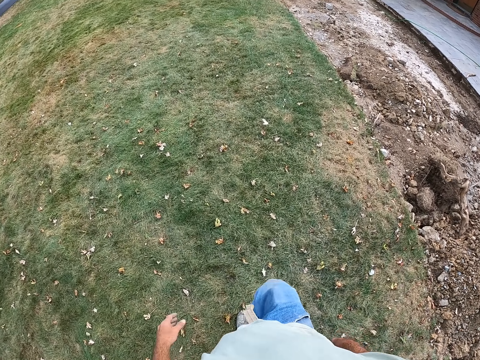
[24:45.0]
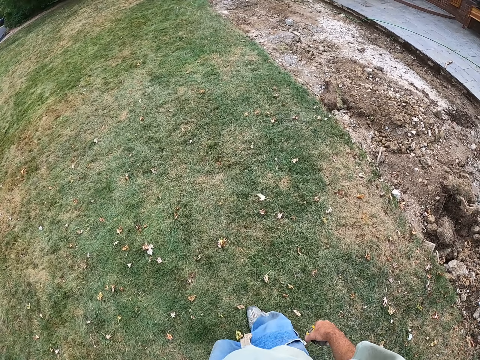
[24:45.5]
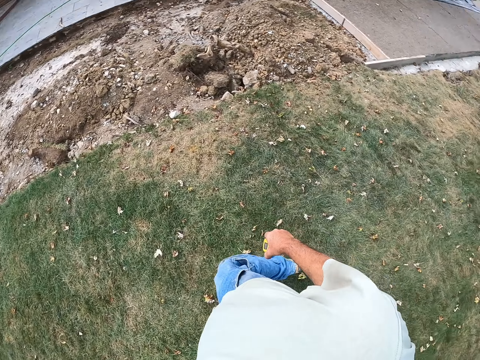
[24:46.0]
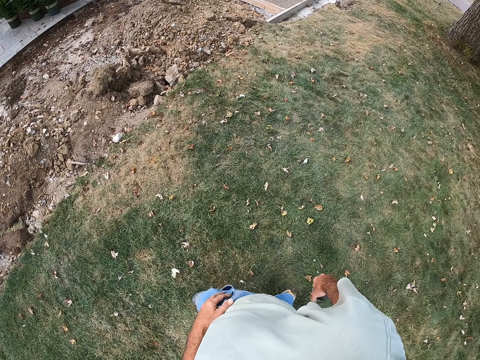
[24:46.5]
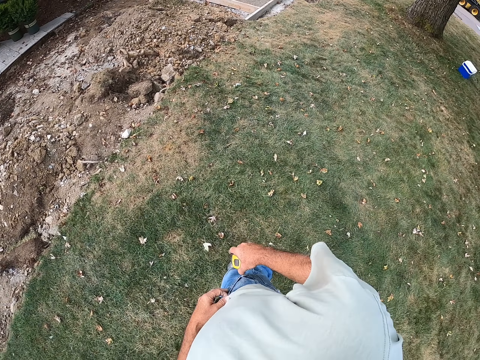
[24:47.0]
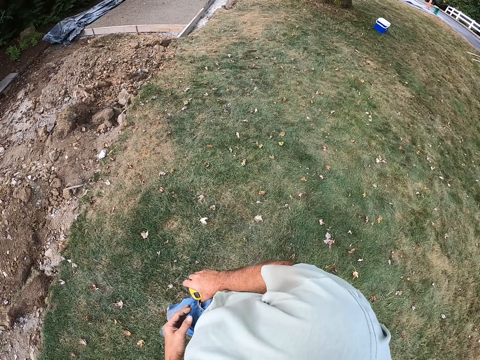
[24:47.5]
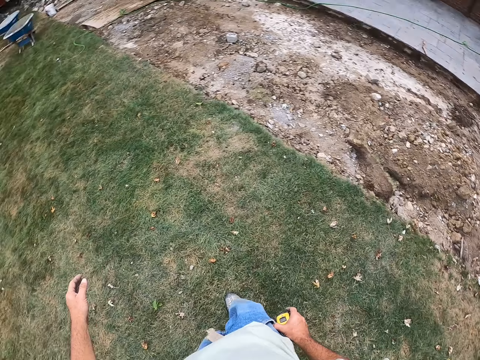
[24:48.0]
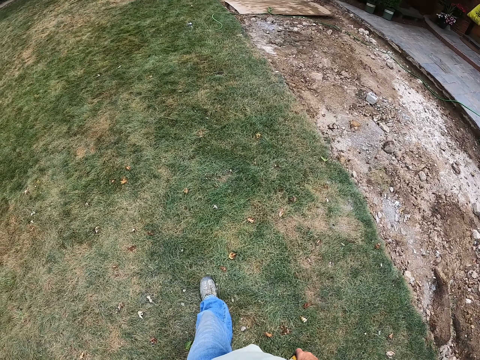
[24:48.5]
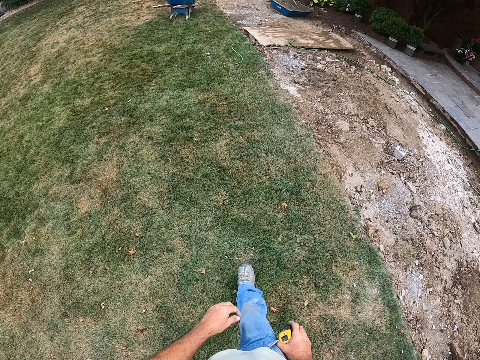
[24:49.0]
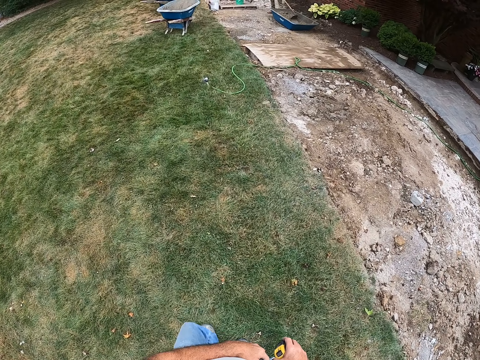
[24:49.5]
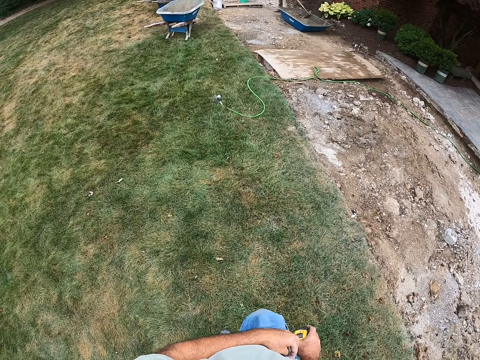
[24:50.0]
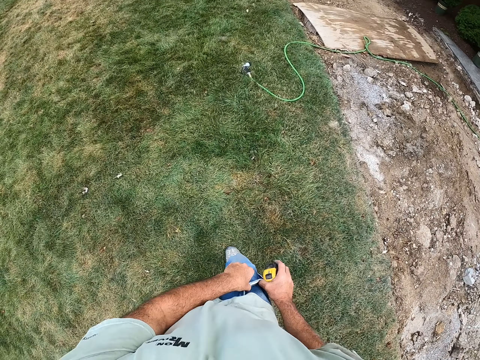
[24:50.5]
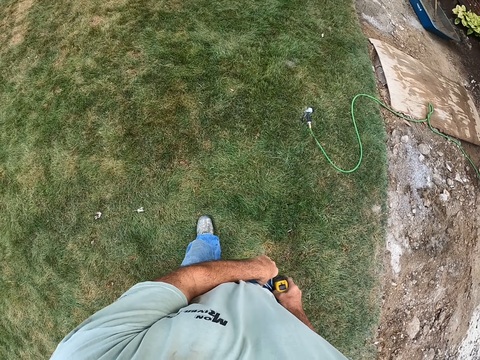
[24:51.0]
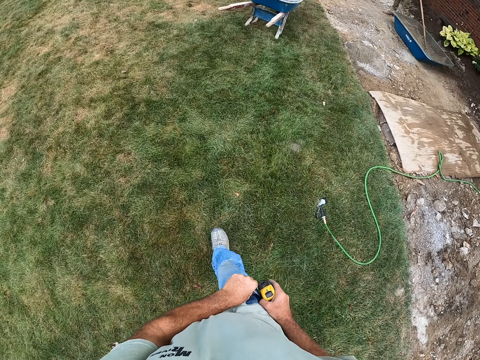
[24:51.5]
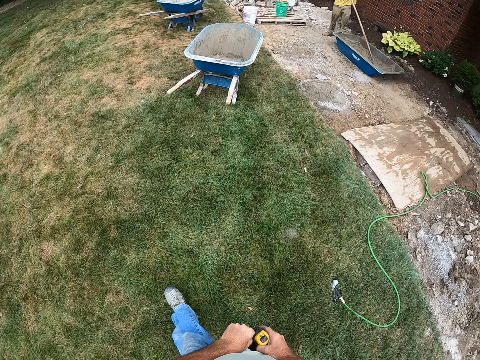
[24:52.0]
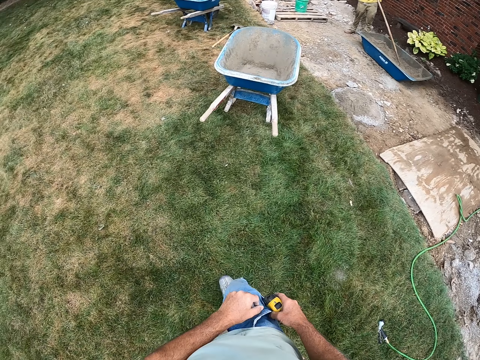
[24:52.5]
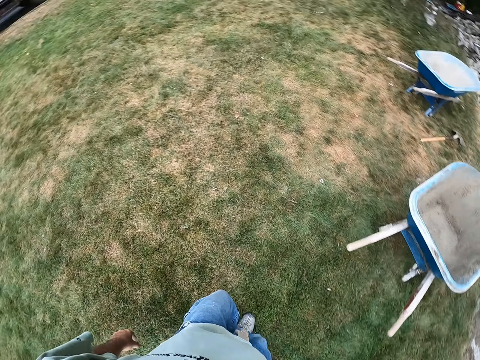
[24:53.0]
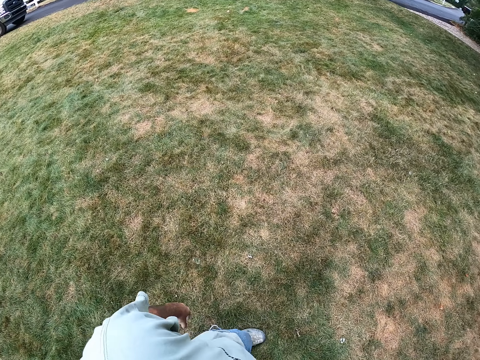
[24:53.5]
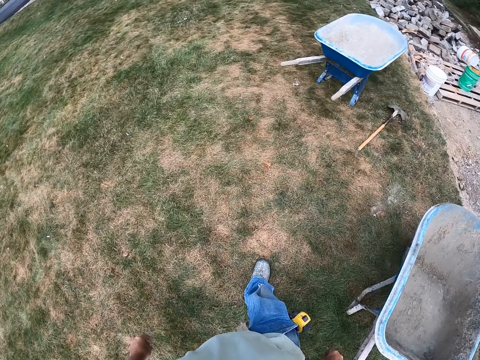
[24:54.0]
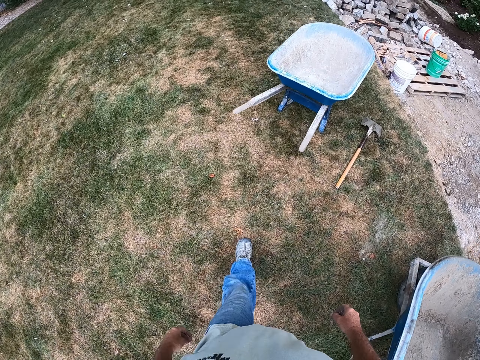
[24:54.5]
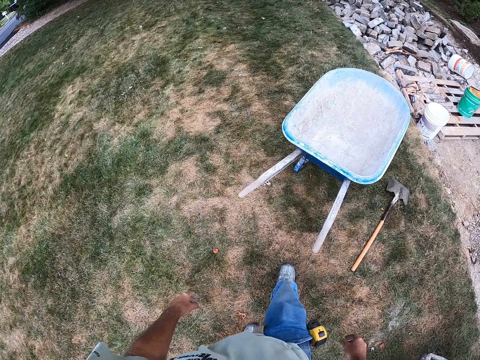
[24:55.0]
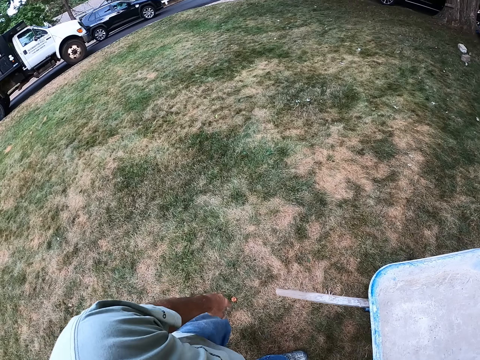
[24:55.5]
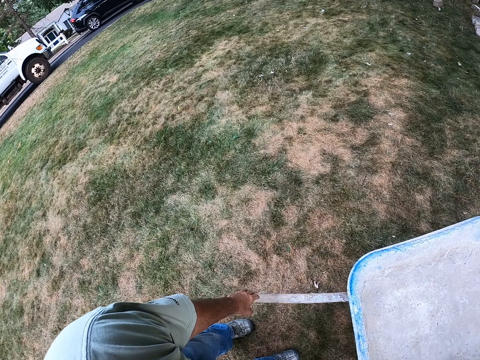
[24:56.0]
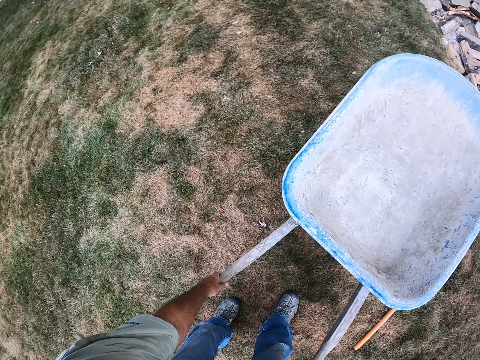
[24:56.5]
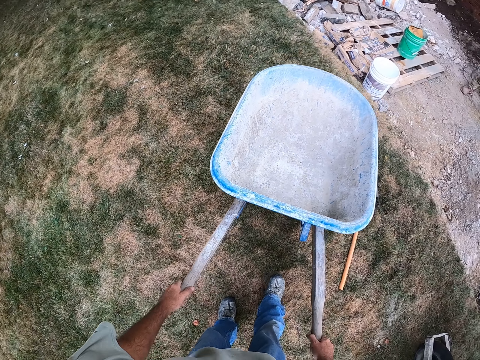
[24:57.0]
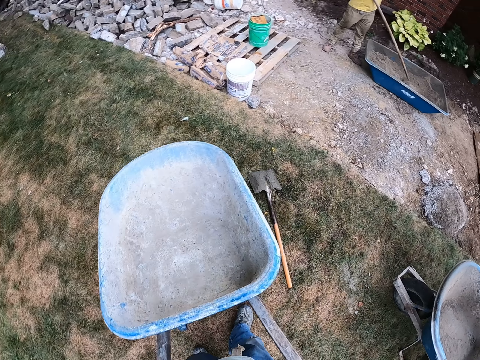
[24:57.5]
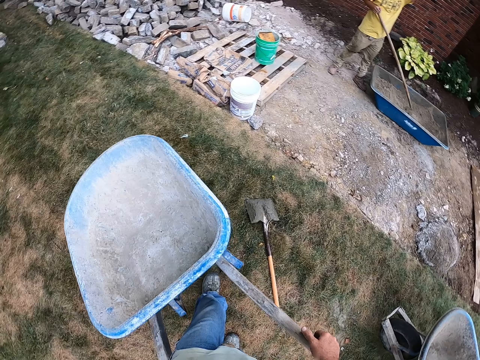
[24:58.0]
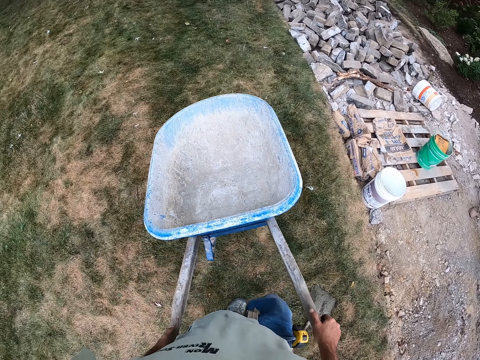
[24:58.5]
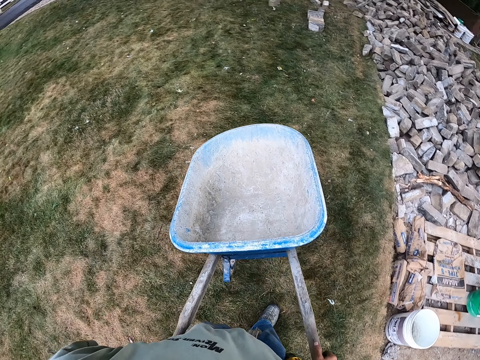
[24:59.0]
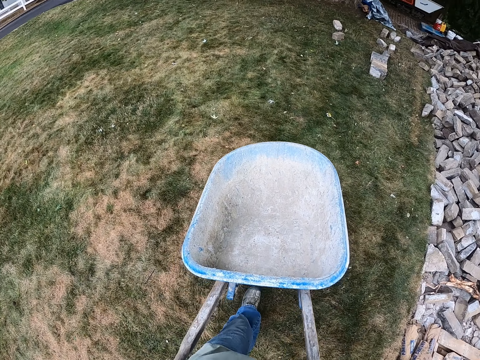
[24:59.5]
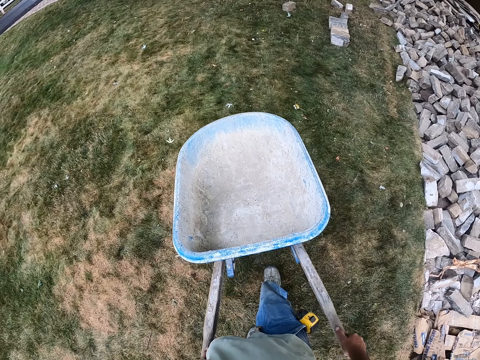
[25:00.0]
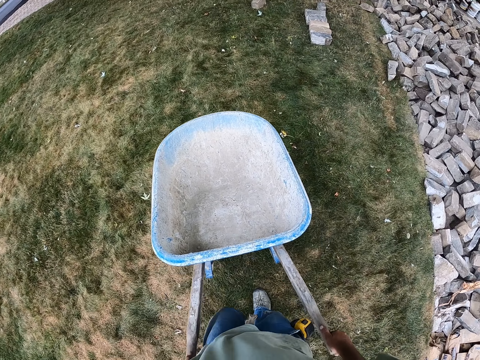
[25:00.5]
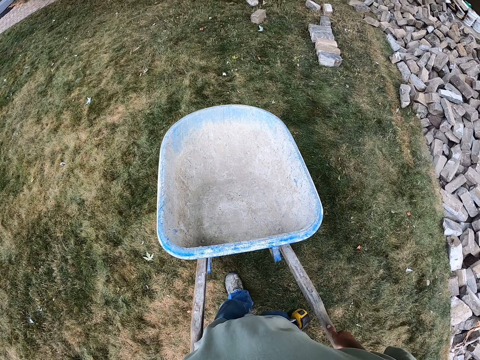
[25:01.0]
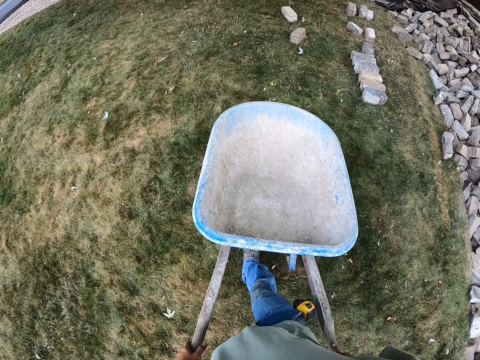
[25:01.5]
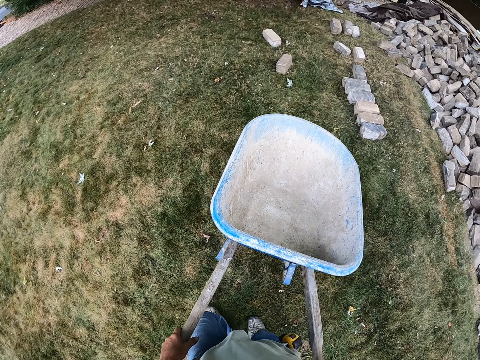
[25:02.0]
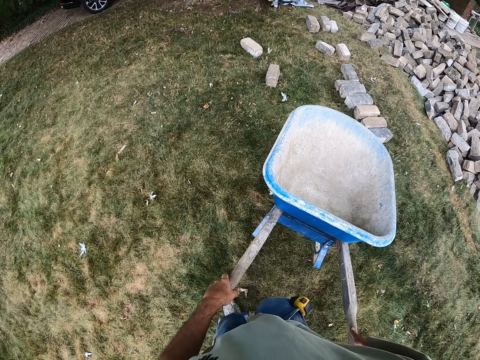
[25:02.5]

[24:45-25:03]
The camera wearer puts the measurement tape in the pocket. They take the wheelbarrow and drive the wheelbarrow.

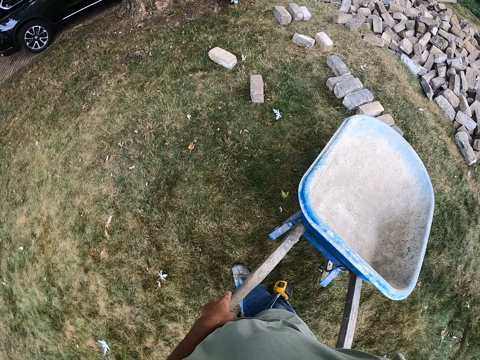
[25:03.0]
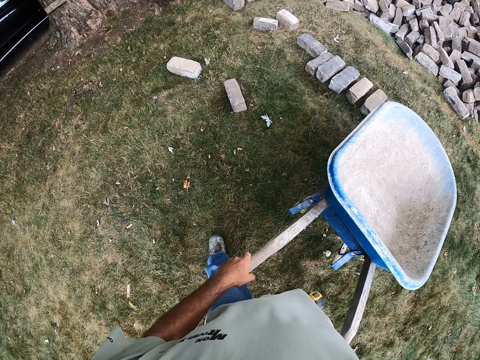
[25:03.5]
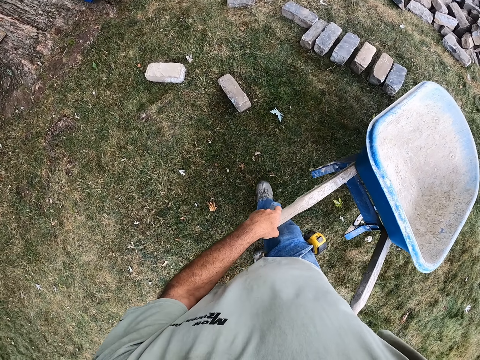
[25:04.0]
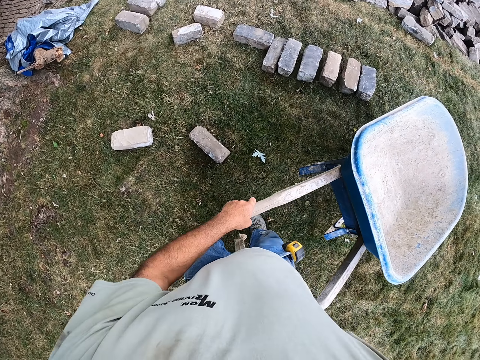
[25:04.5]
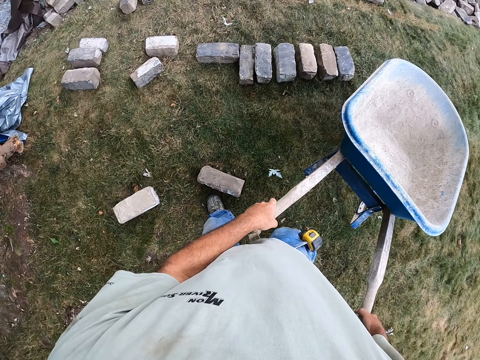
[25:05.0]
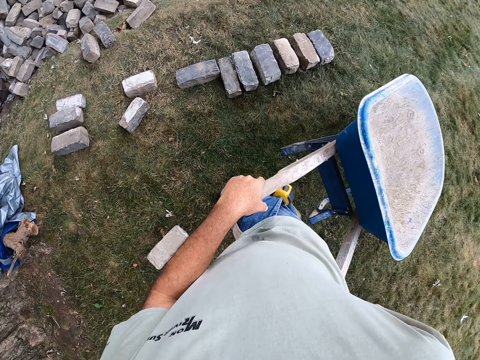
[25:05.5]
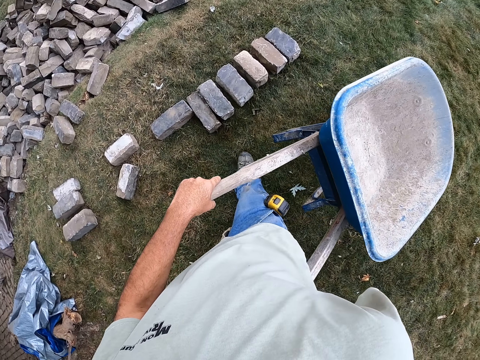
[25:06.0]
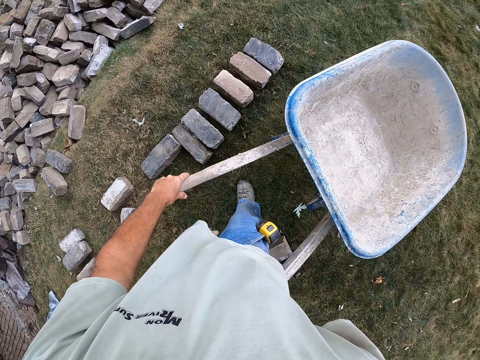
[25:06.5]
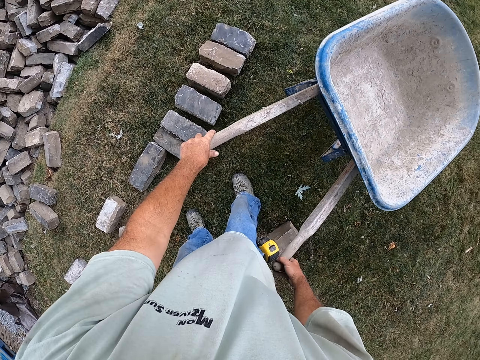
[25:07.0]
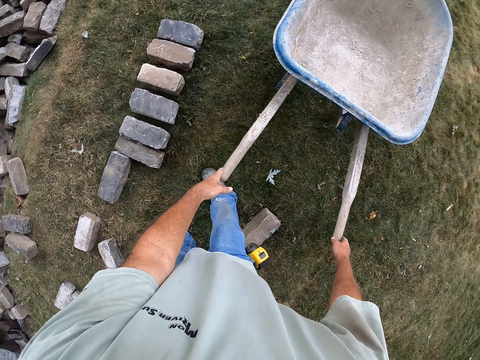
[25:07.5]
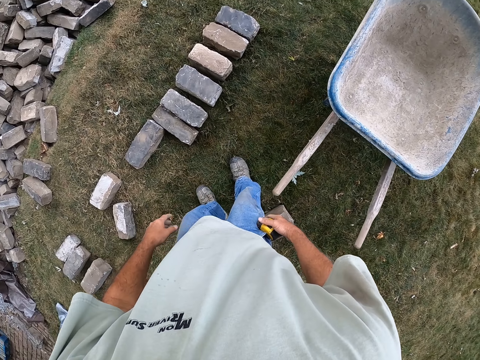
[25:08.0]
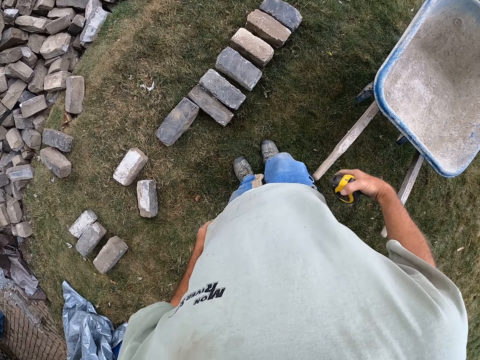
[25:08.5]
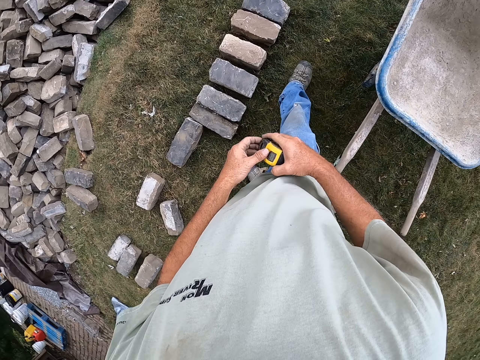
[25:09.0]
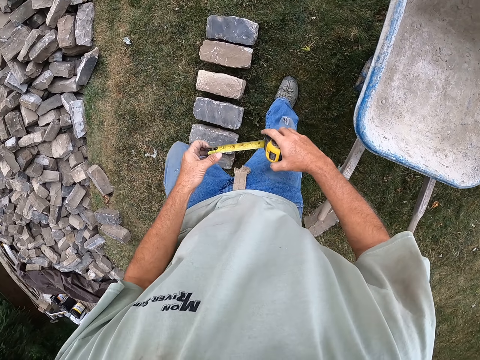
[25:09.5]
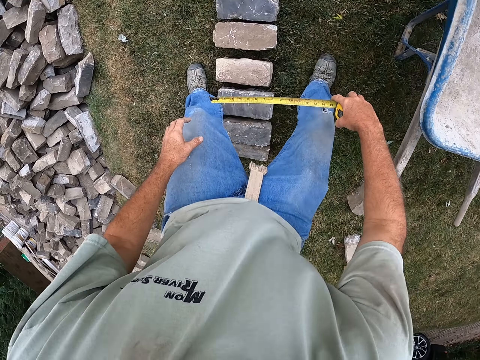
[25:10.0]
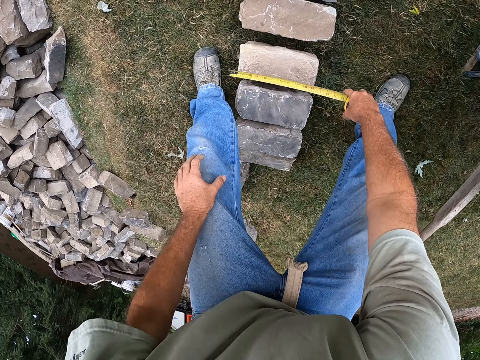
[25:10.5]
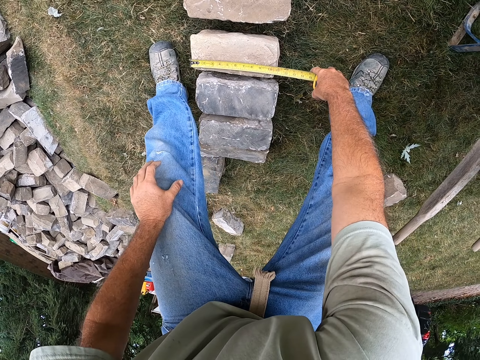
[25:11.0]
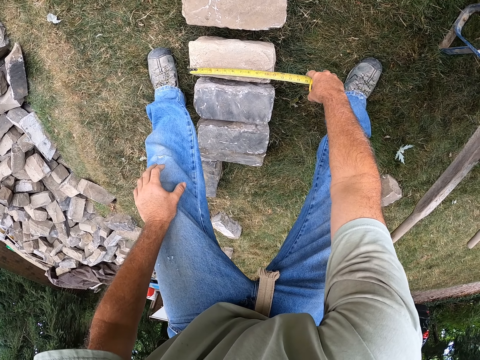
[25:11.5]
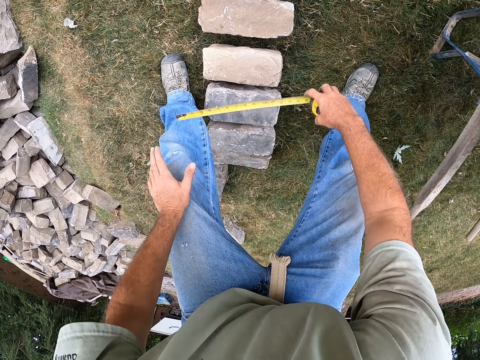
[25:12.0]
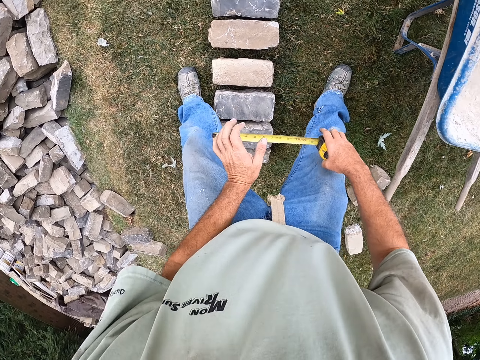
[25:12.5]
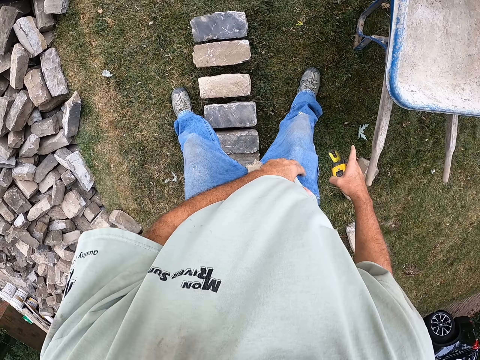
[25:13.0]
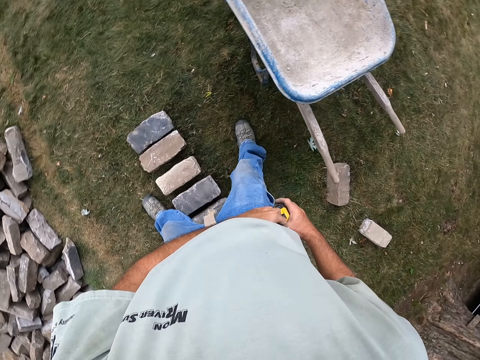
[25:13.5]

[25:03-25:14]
The camera wearer stops the wheelbarrow. They remove the measurement tape from the pocket. They measure the bricks with the measurement tape.
